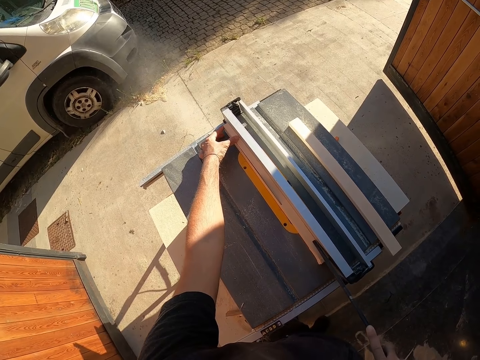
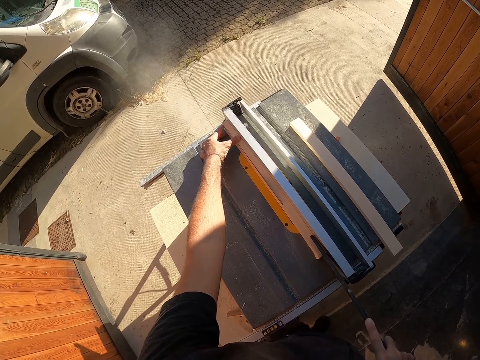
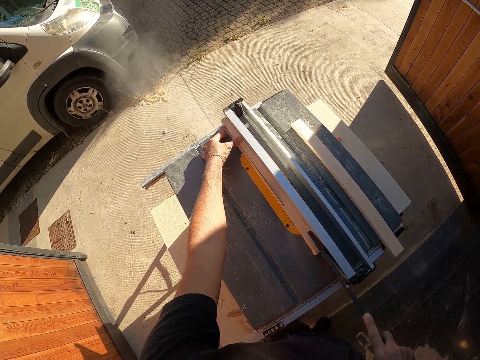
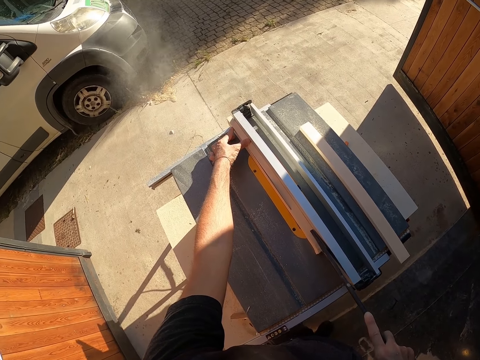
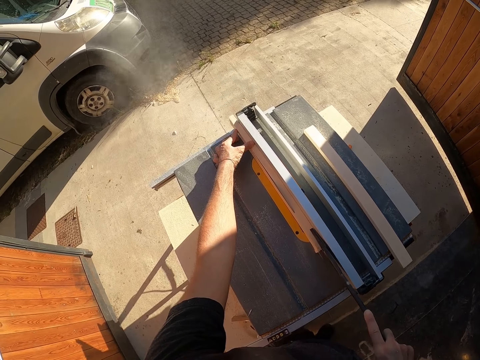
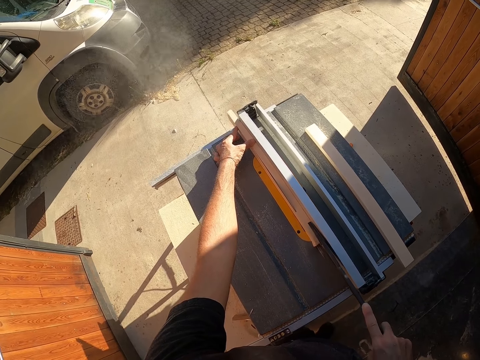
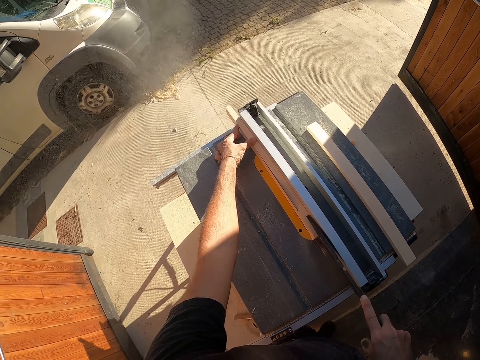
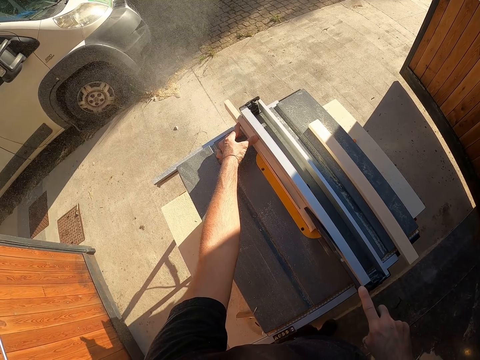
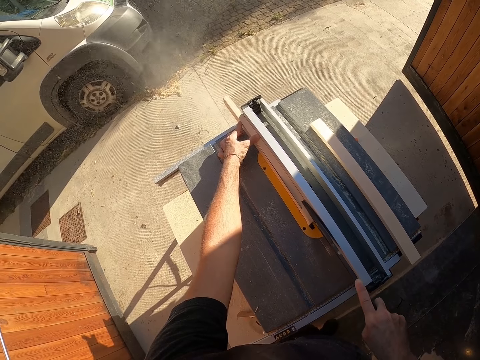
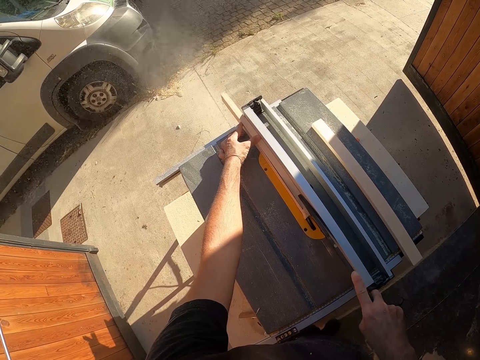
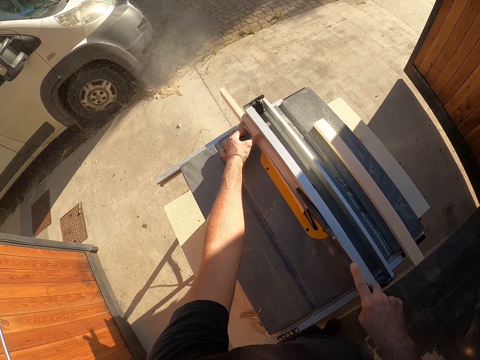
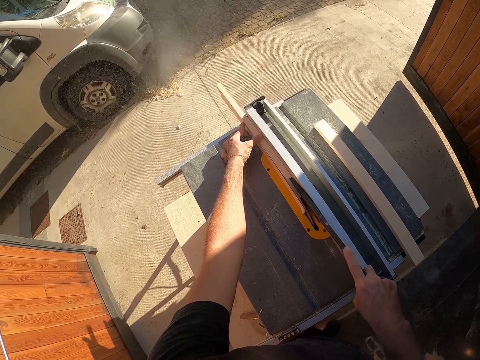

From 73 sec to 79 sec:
The camera wearer holds a piece of wood. They push the piece of wood with a metallic tool.

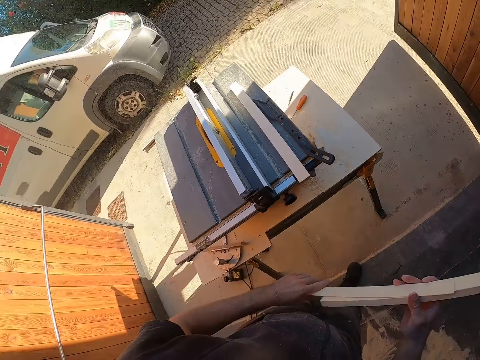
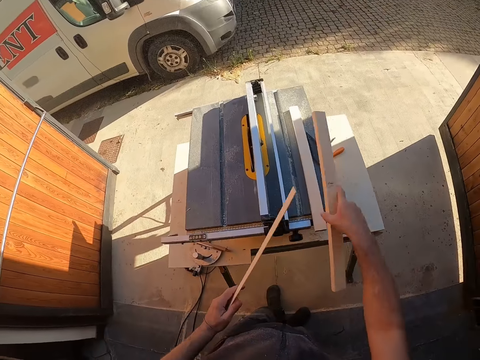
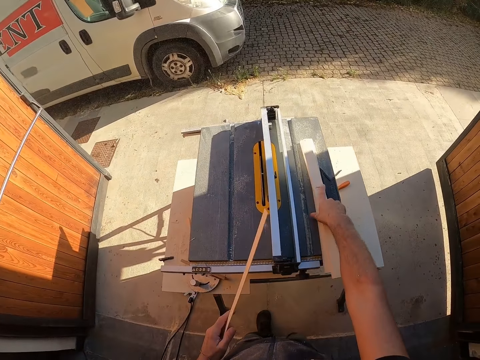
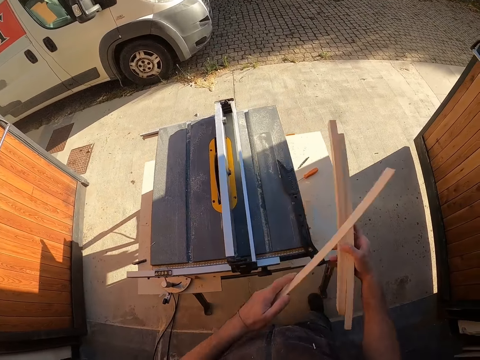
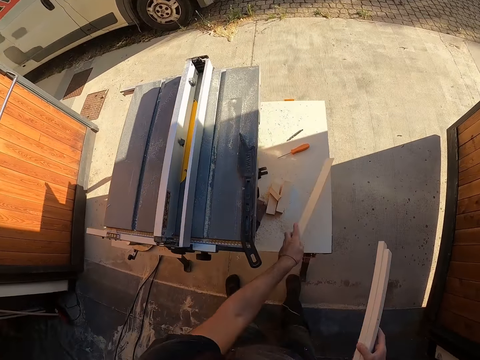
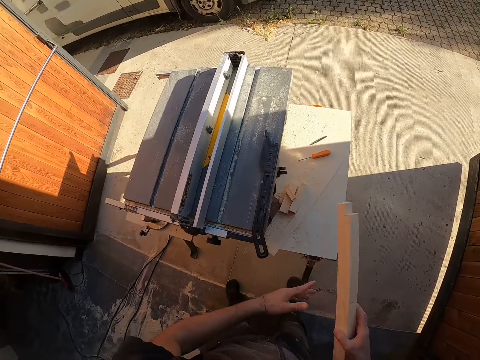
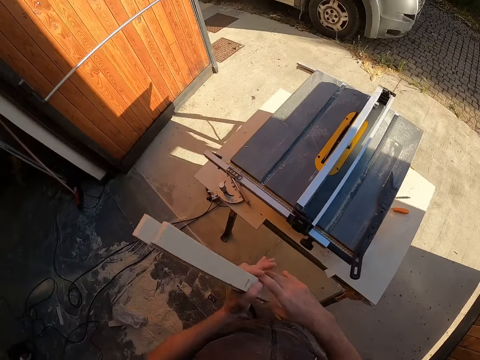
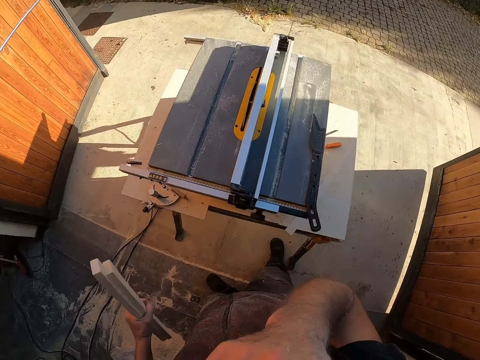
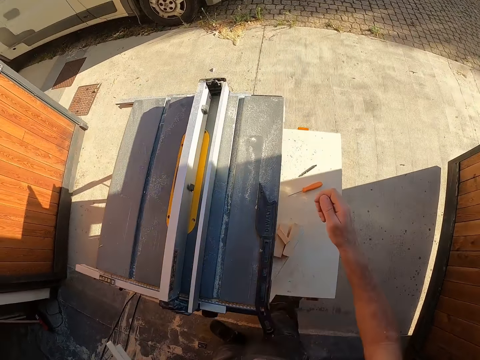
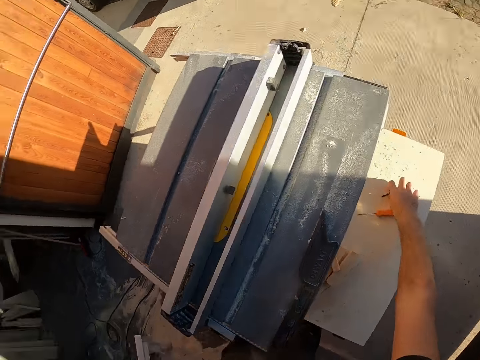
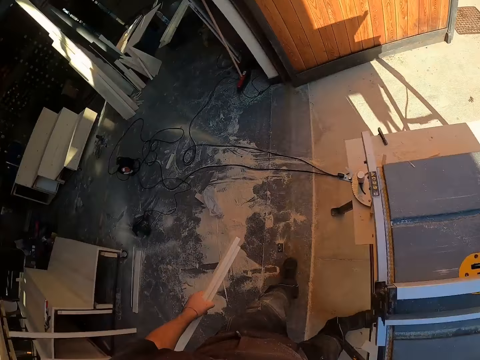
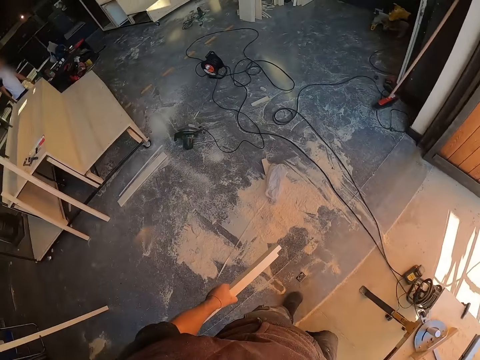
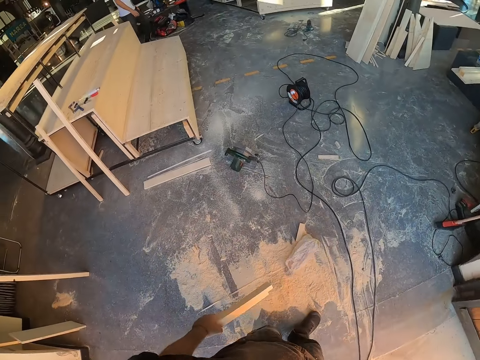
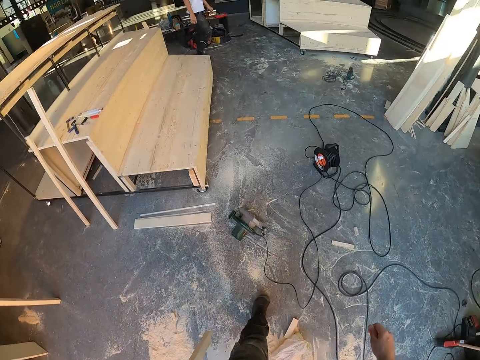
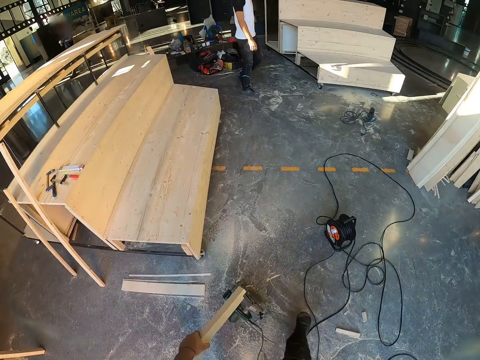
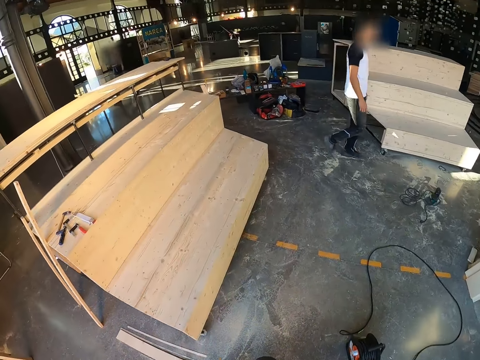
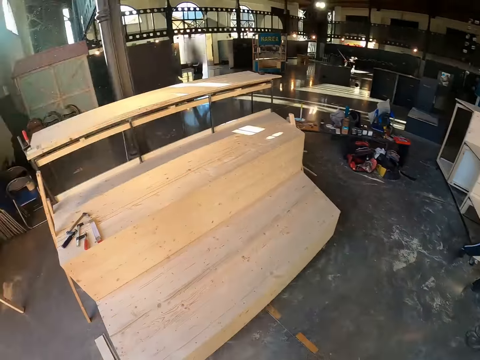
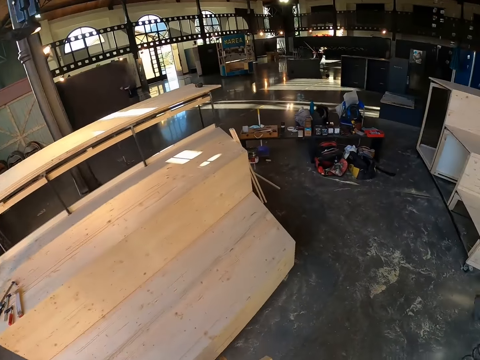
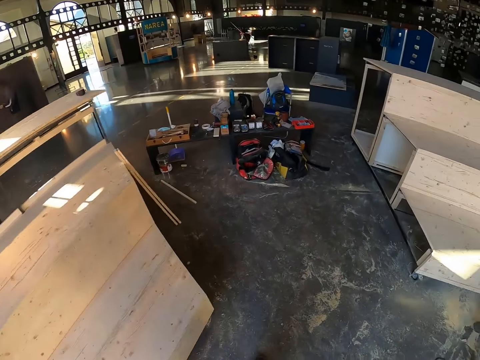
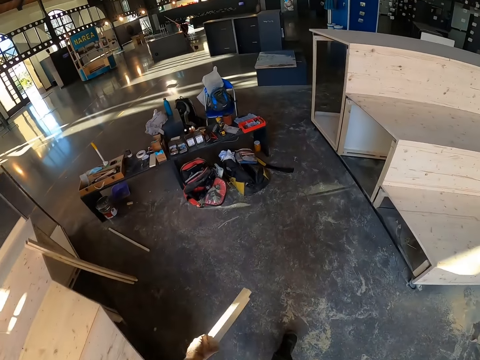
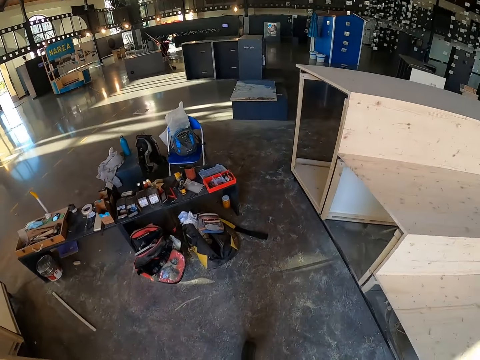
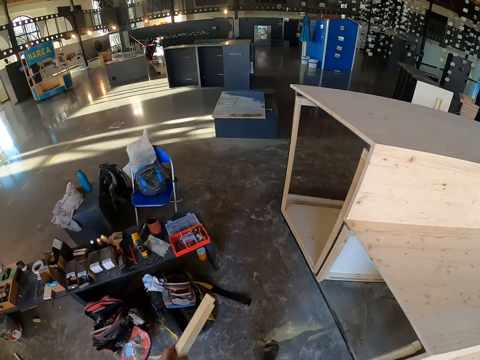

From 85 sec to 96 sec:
The camera wearer picks a piece of wood on the machine. He keeps the wood on the table. He carries the wood from the table with his right hand. He keeps the wood on the table with his left hand. He holds the pieces of wood. He holds them again. He grabs a pen. He holds the pieces of wood. He carries the pieces of wood and the pen.

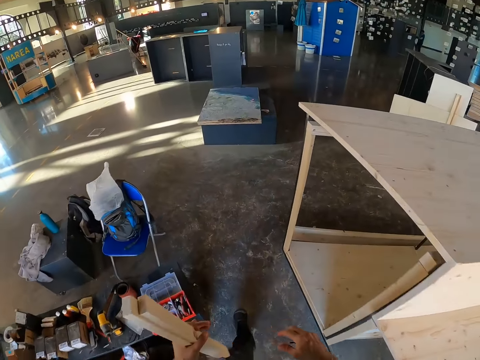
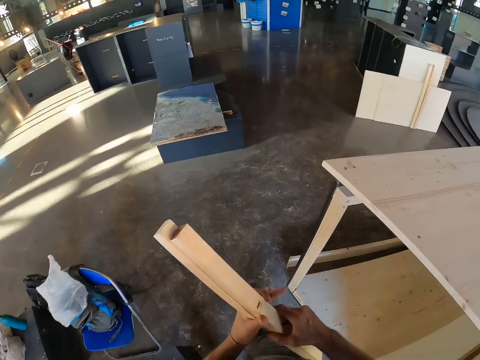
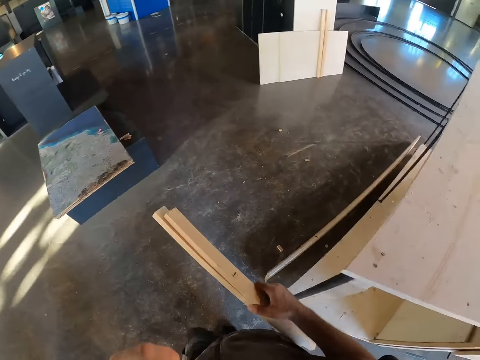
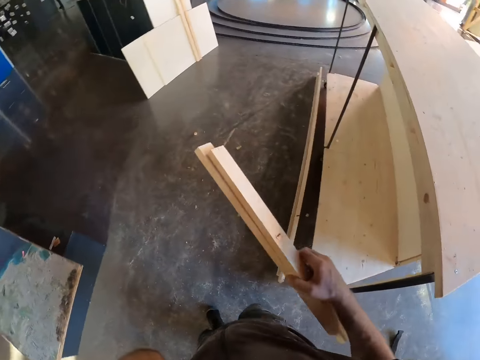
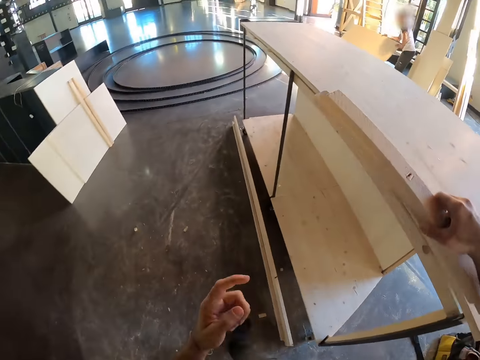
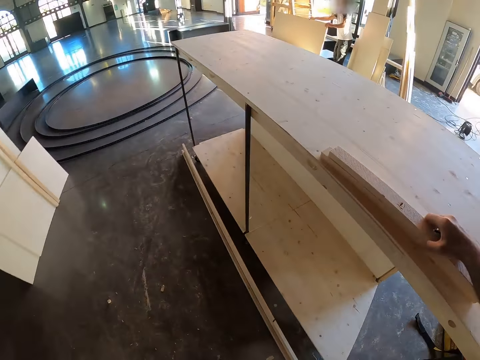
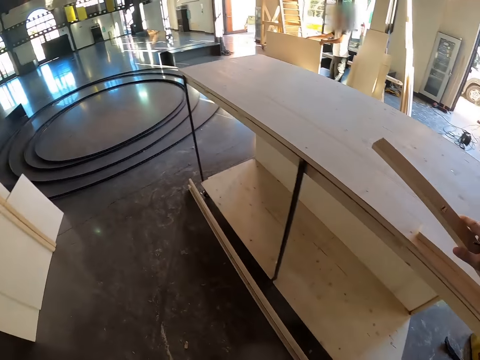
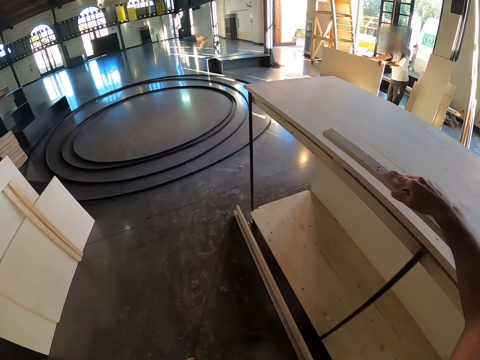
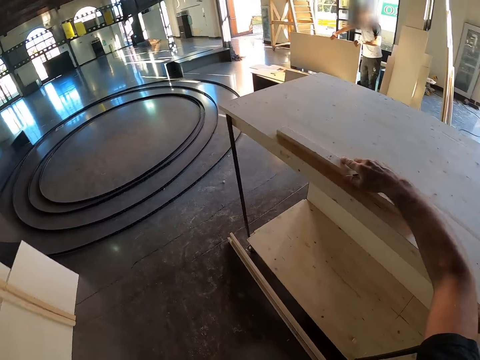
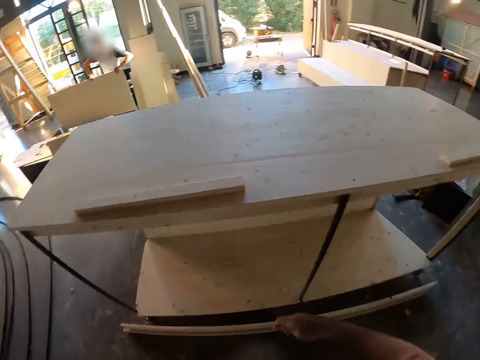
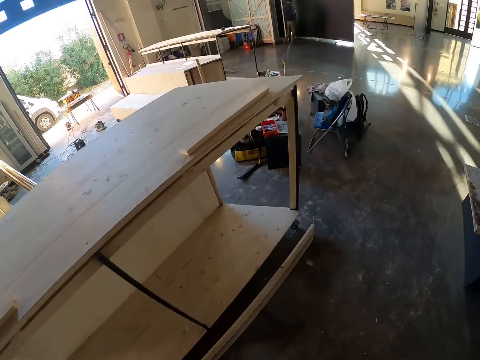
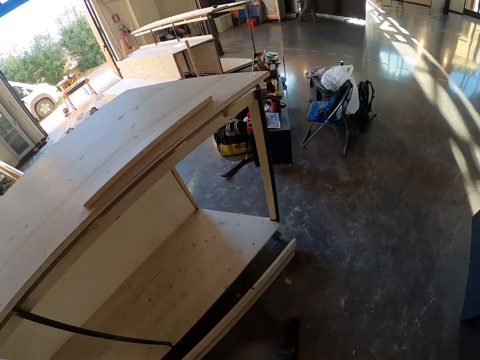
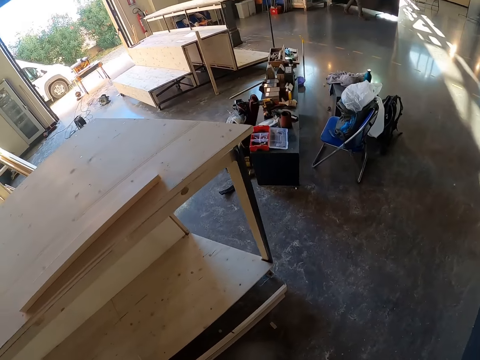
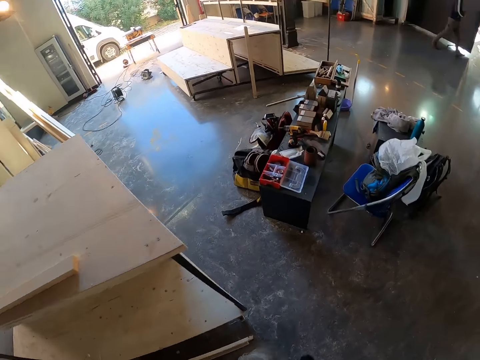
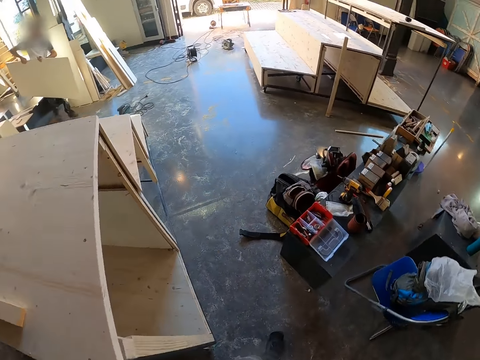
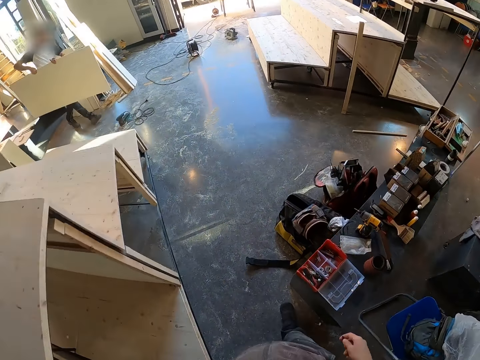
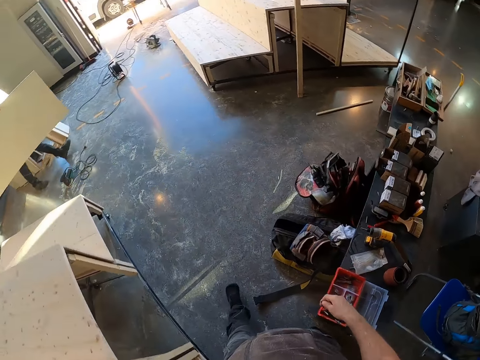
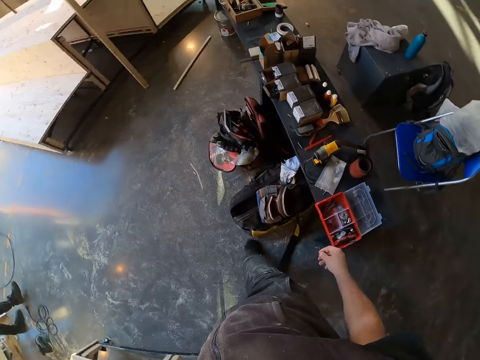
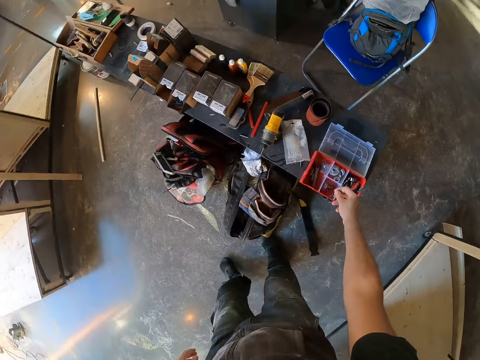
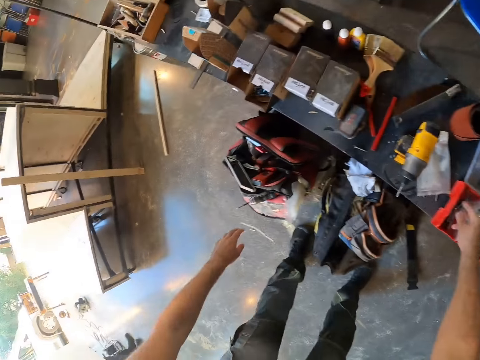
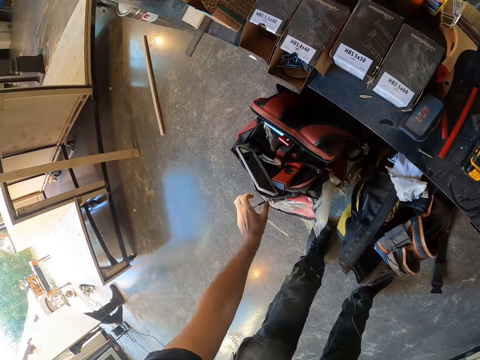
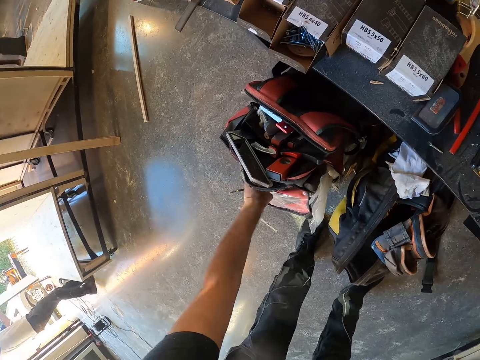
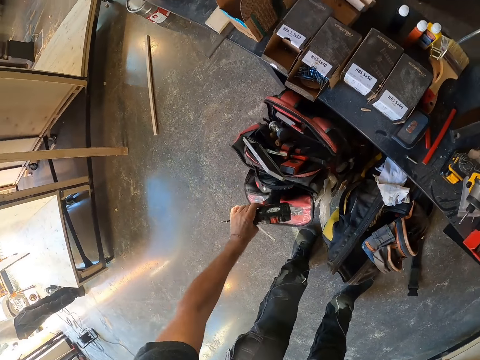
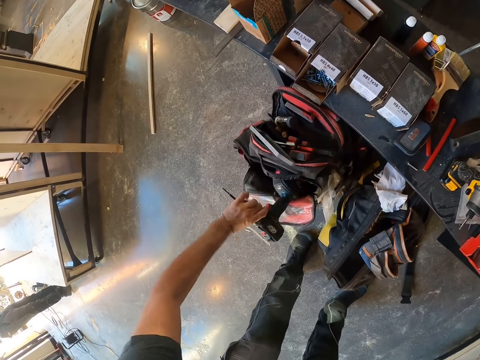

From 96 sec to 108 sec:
The camera wearer keeps the wood on a table with his right hand. He keeps the wood on the table with his right hand again. He walks to the tool bag. He carries a drill from a backpack with his left hand.
